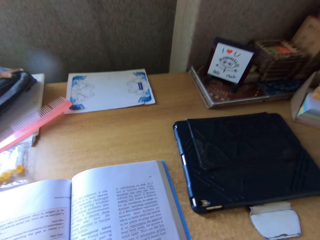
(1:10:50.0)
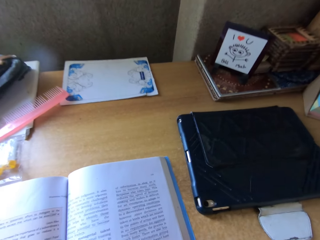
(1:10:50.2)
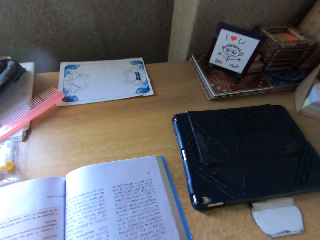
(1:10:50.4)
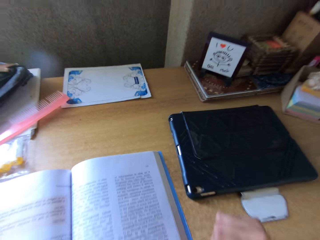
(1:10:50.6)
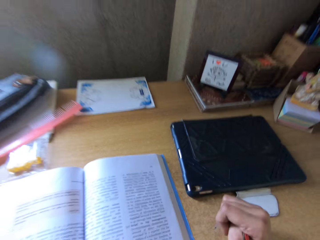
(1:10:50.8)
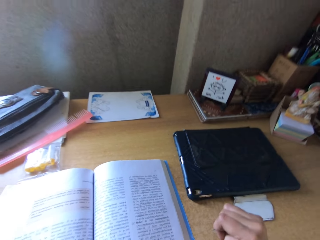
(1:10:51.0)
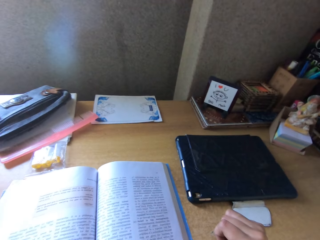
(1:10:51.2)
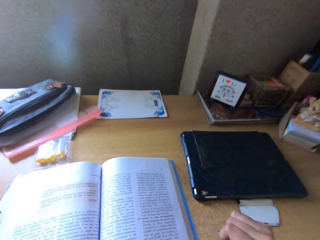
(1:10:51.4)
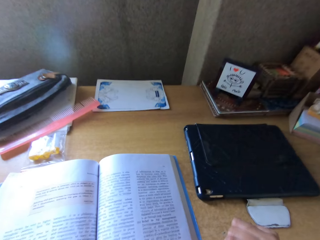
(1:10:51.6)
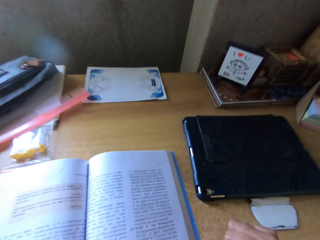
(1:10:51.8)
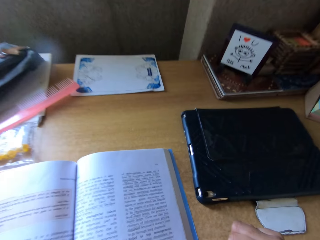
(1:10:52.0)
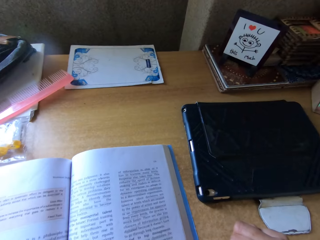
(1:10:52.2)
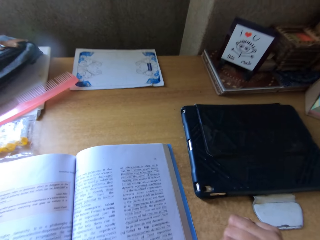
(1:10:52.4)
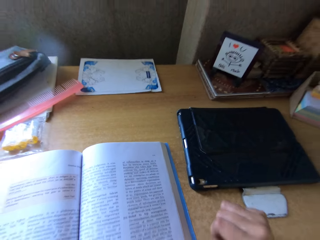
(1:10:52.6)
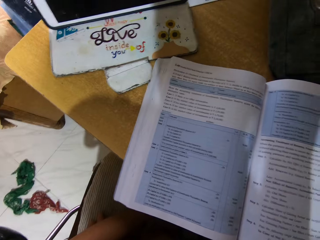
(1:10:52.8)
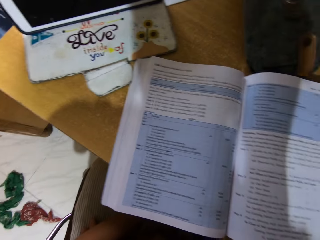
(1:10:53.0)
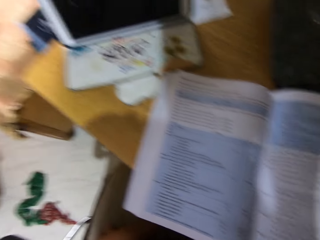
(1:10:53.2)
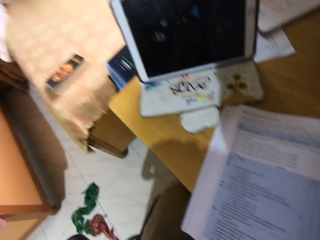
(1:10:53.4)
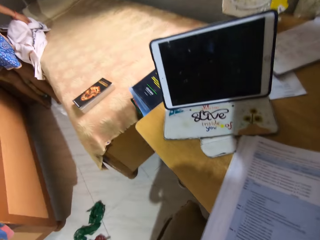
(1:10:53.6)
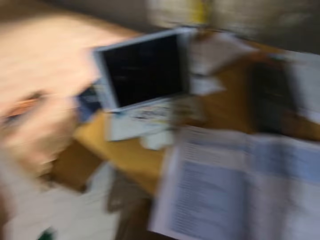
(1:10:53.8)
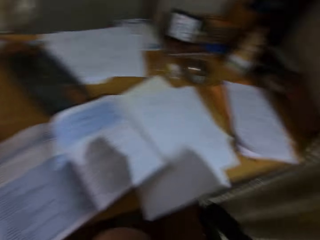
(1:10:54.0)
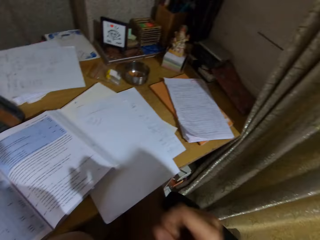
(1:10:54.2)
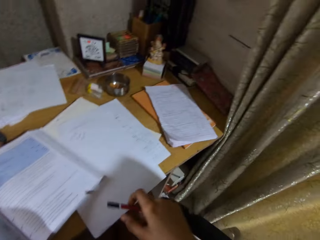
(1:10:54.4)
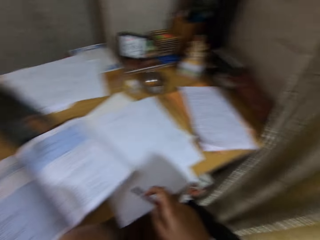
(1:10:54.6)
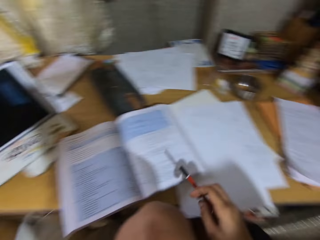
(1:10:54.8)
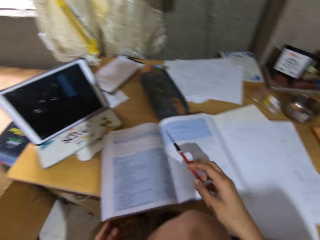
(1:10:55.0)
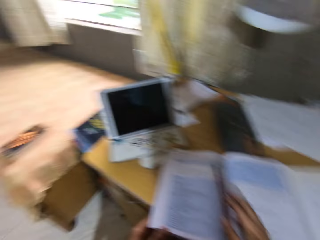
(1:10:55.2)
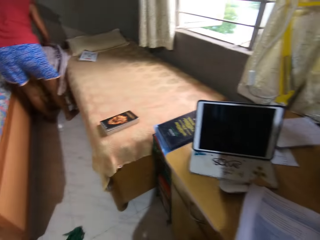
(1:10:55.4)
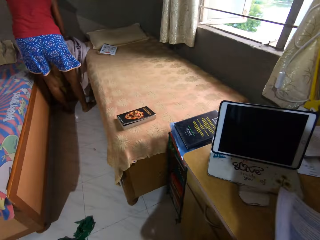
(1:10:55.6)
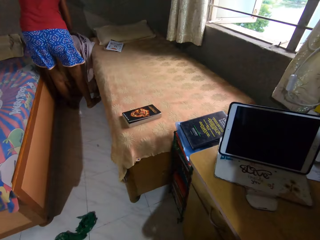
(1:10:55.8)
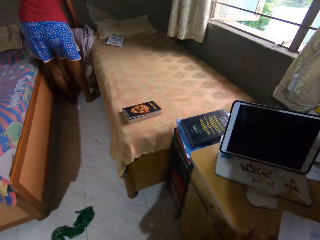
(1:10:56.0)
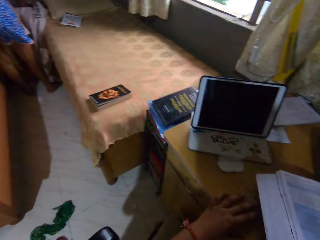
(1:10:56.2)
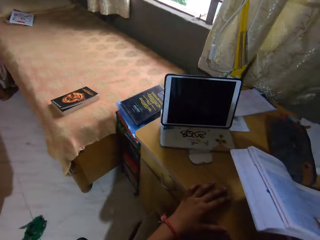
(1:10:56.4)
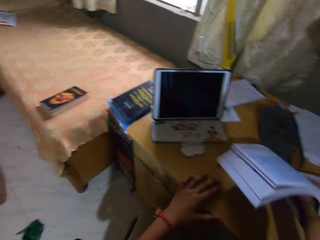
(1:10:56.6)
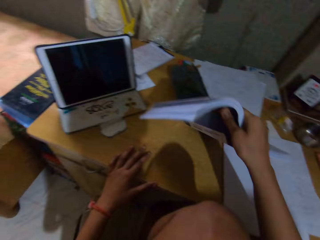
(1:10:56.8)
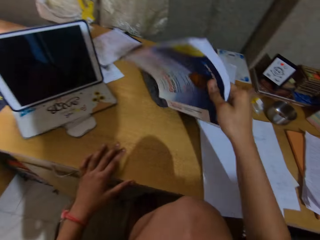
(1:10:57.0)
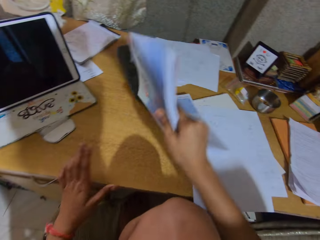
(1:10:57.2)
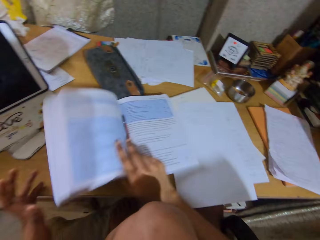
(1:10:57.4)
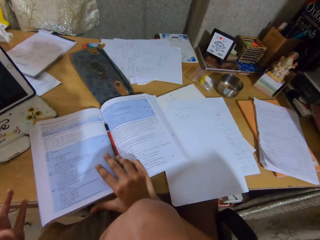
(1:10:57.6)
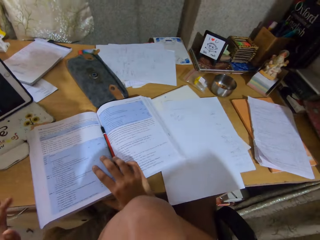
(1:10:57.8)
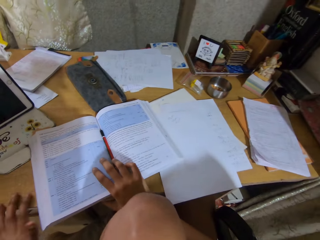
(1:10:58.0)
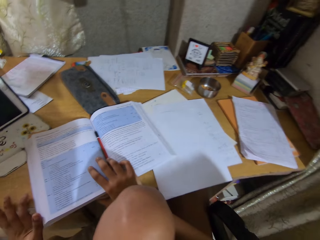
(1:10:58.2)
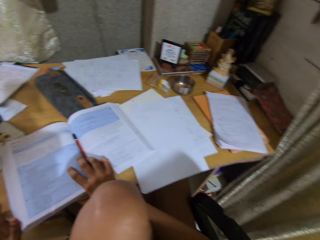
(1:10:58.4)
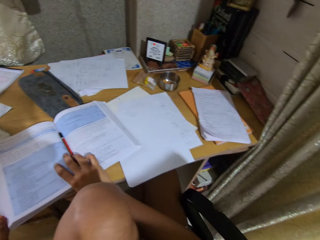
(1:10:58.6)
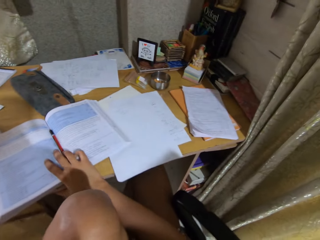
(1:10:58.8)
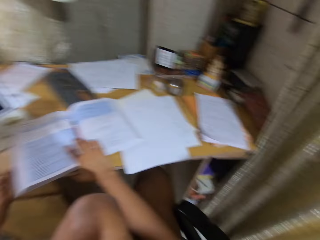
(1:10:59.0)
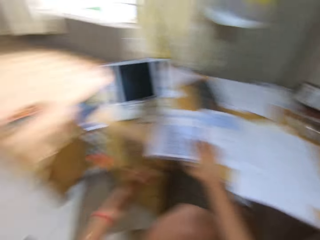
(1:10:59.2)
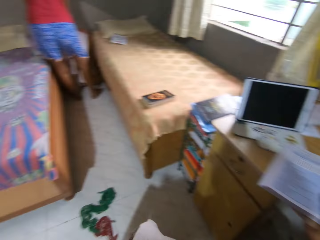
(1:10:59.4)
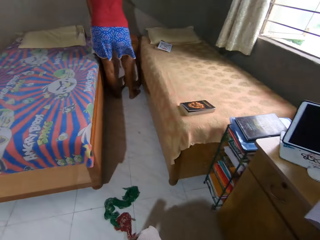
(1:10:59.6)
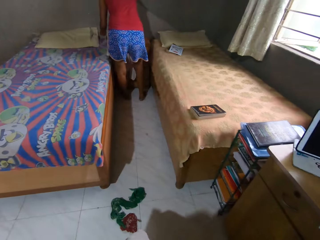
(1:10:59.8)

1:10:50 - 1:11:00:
The camera wearer bites the pencil. They look around, hold the pencil, and put the pencil in the middle of the book or textbook. They lift the book up. They drop the textbook. They pull away from the desk.

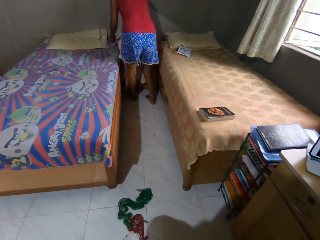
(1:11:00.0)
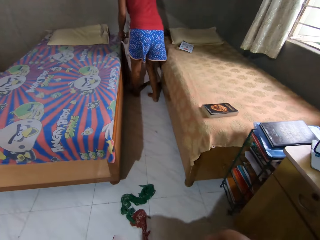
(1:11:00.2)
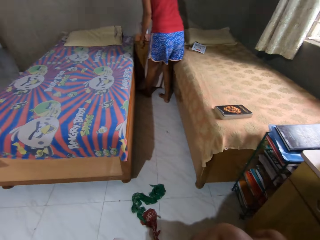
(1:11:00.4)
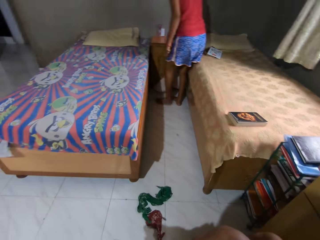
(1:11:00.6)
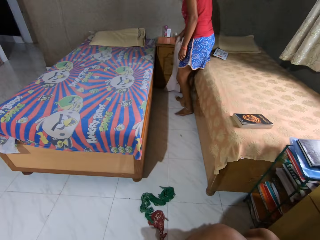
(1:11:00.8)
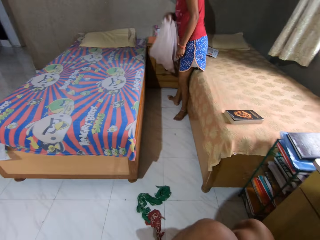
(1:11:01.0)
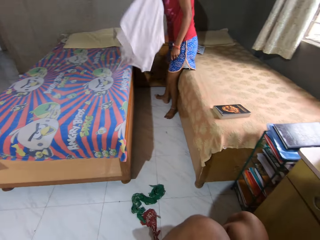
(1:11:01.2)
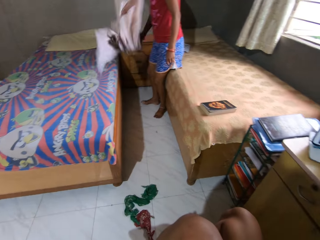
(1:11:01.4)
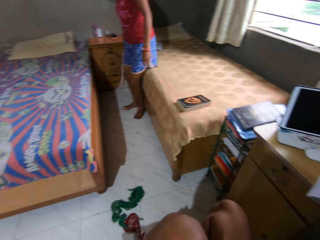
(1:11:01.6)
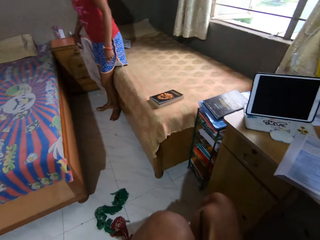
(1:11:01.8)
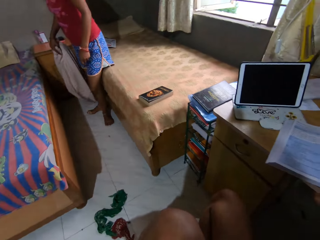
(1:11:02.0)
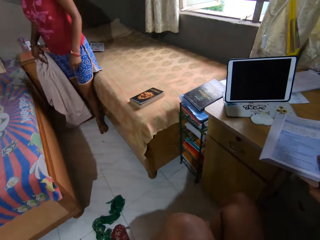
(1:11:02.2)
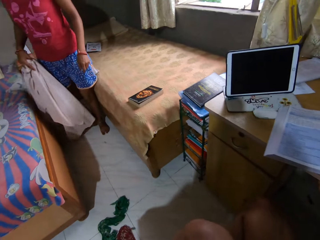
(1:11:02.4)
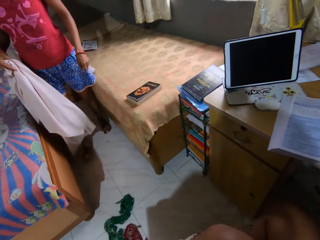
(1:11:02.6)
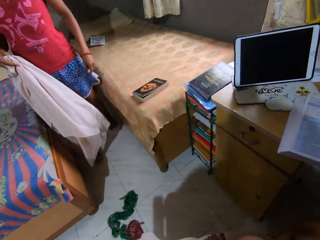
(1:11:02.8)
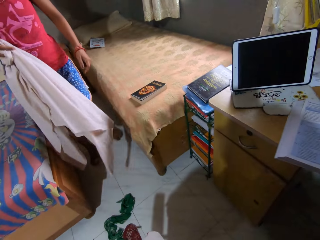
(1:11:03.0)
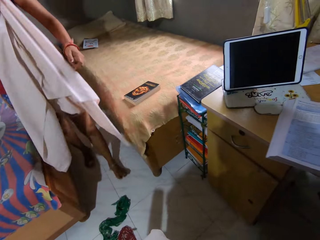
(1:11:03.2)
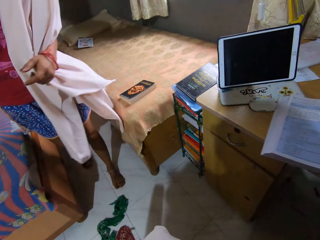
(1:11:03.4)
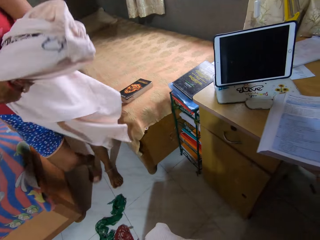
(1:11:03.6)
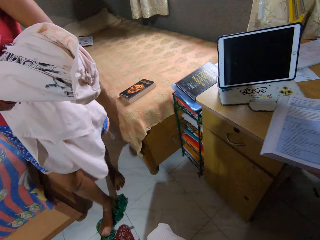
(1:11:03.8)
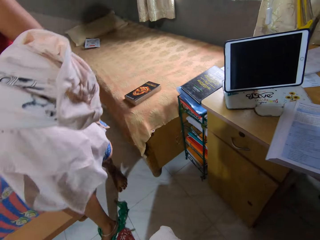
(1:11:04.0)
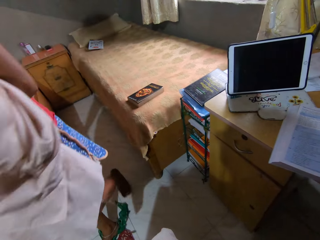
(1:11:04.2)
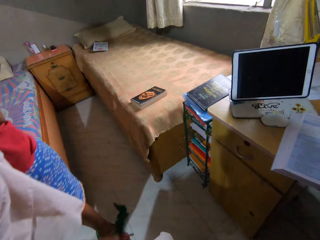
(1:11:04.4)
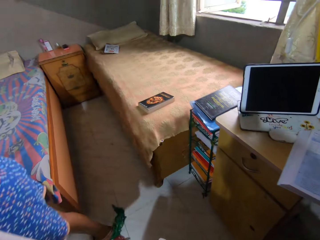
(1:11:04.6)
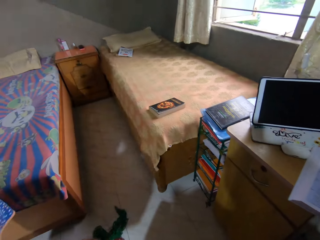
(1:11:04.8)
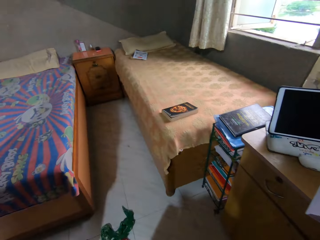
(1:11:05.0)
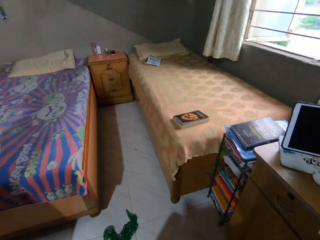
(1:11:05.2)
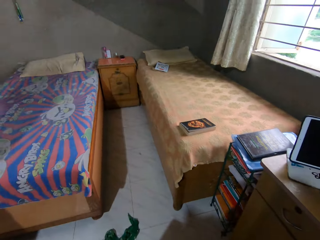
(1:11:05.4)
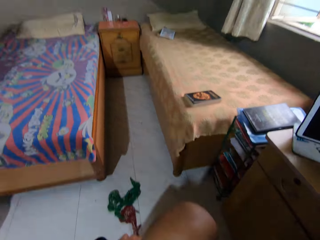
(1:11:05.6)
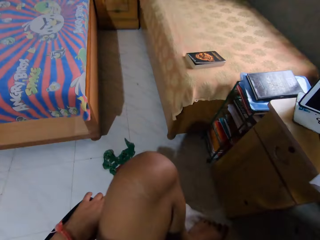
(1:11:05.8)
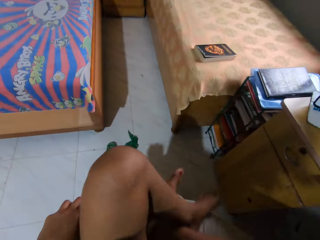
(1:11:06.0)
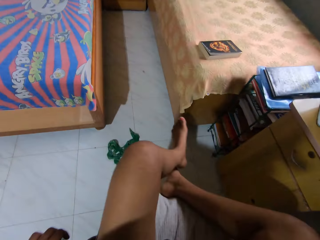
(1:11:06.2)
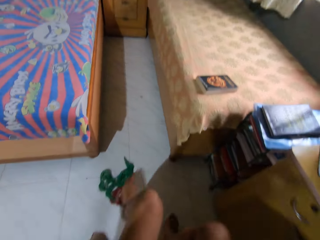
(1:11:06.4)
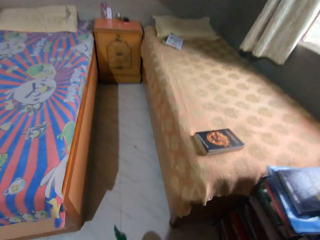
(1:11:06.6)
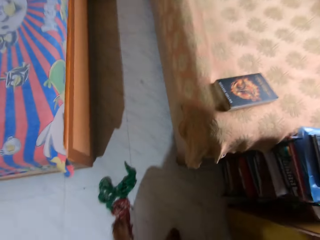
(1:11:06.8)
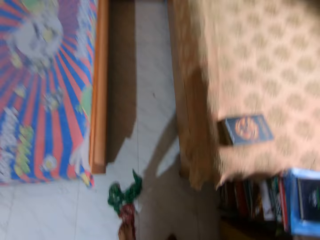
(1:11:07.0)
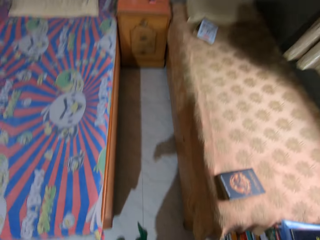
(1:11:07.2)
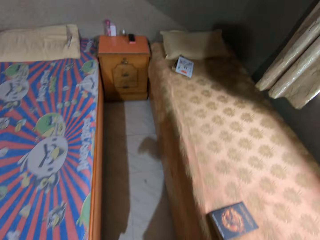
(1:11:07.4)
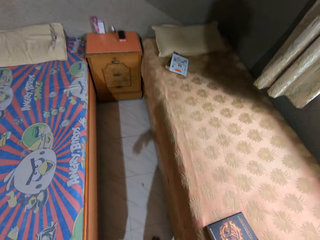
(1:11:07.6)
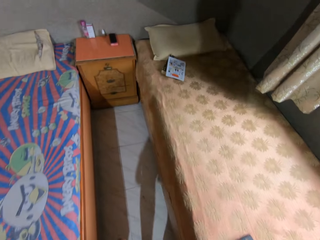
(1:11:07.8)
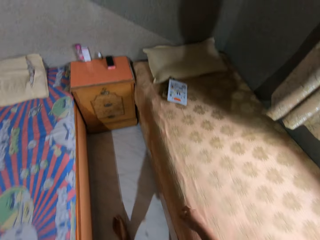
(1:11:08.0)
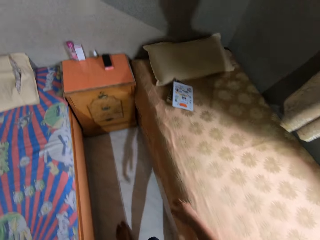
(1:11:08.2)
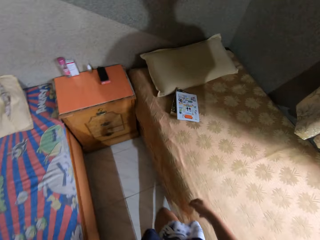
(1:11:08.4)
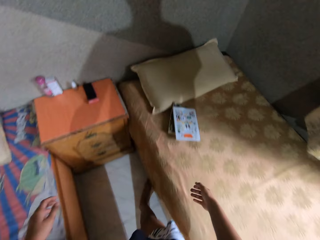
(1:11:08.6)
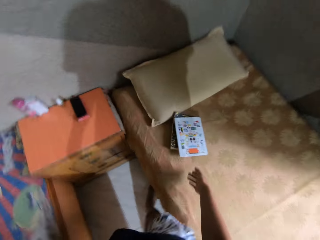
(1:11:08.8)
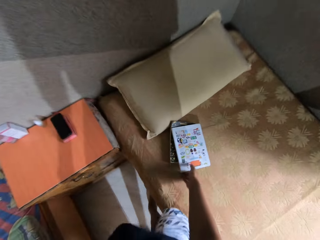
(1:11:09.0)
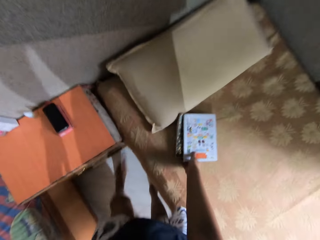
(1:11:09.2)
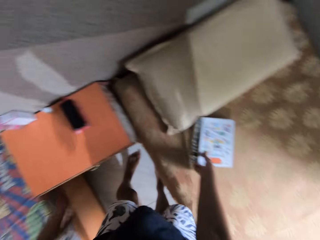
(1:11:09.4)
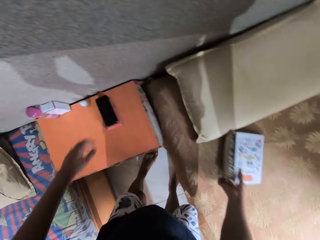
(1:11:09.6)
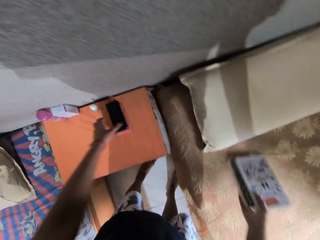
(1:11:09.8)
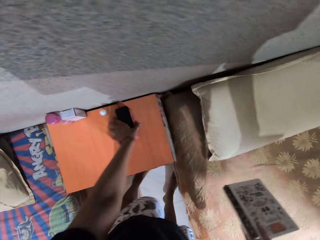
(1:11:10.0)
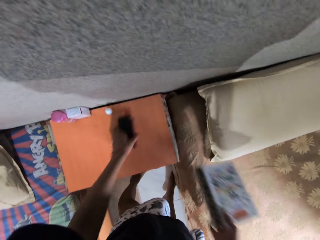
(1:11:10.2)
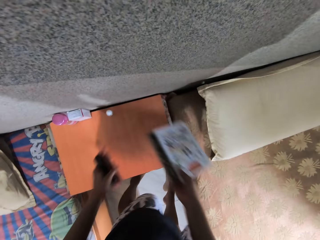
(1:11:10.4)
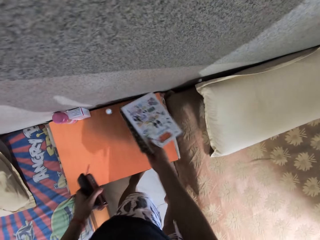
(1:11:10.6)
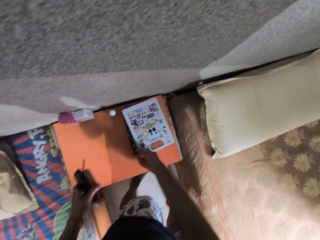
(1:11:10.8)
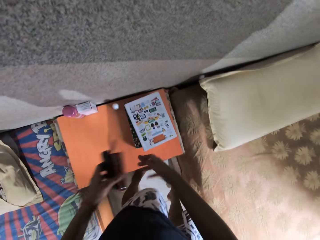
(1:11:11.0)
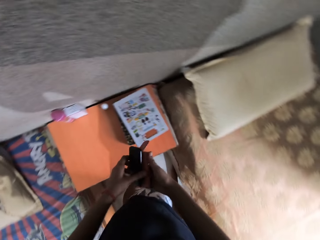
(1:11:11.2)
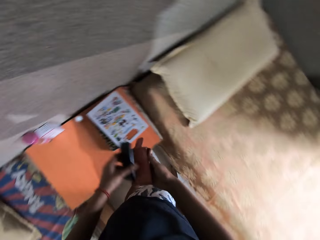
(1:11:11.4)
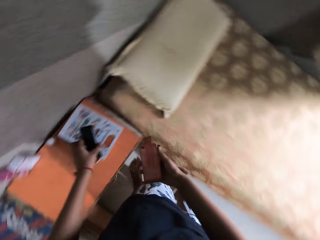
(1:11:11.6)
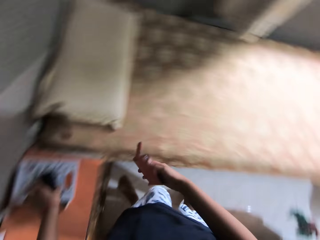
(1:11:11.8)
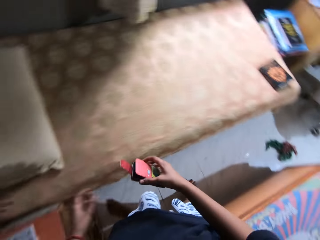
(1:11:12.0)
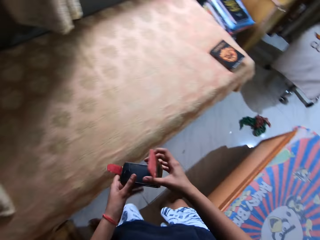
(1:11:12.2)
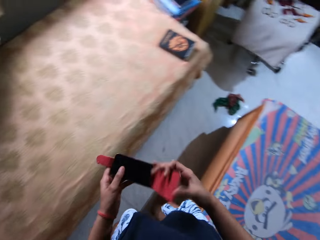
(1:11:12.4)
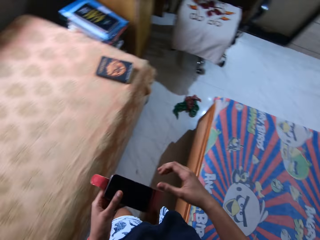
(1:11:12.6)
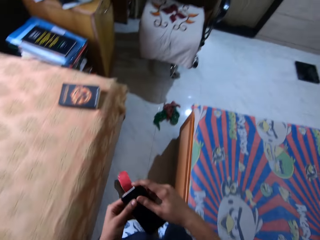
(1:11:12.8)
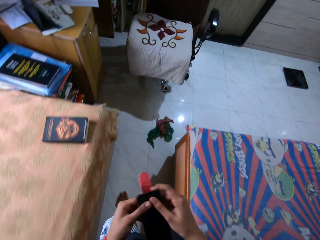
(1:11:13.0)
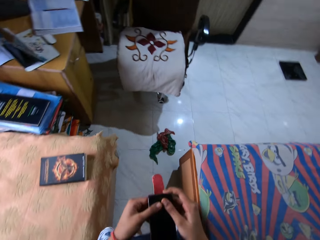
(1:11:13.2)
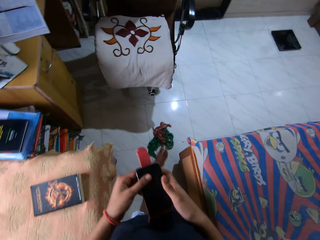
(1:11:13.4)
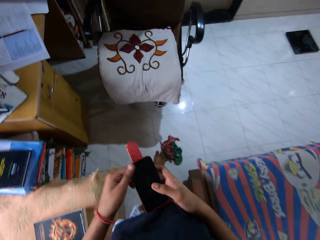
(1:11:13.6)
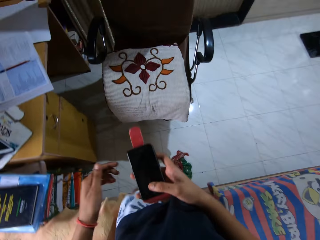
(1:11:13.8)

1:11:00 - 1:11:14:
The camera wearer looks around the bedroom. A person lifts the cloth up and puts the cloth on his hand. The camera wearer stands up and walks in the bedroom. They grab books on the bed. They take the mobile phone on the drawer. They hold the books, put the books on top of the cabinet, and hold the mobile phone. They hold the mobile phone again. They put the mobile phone on top of the books. They flip the cover on the mobile phone. They hold the mobile phone and walk in the bedroom.
